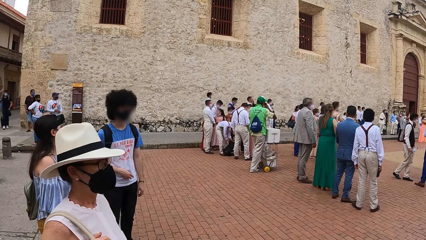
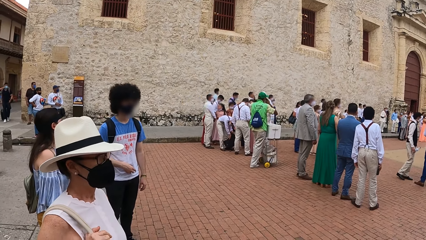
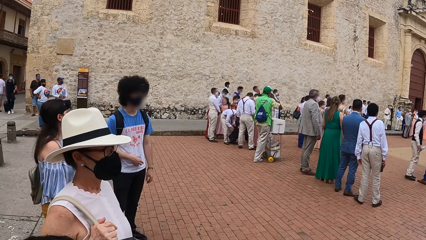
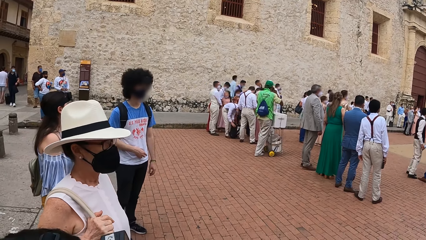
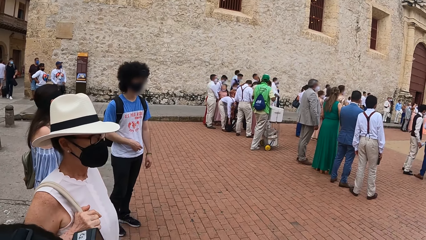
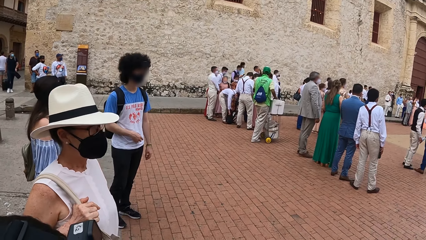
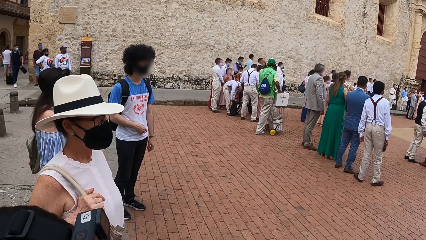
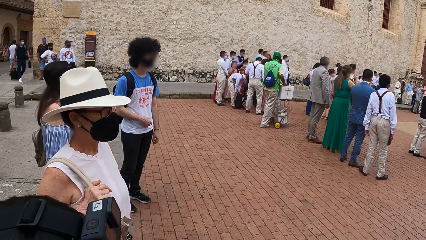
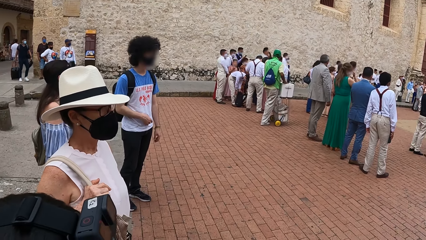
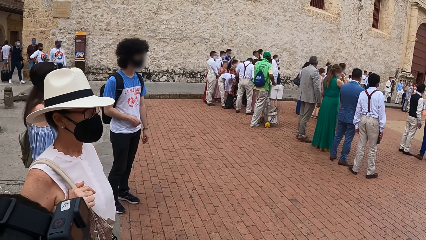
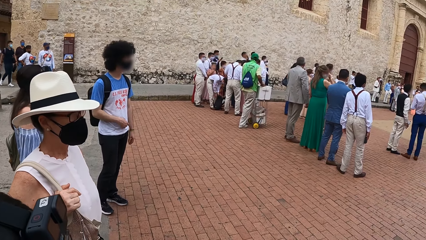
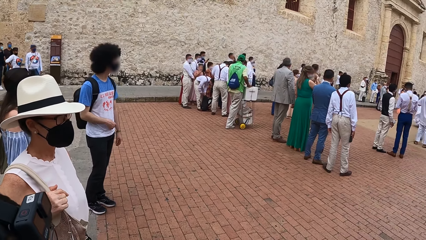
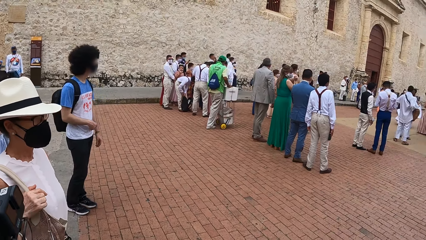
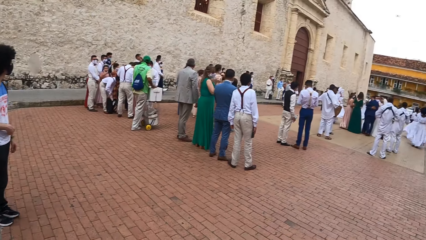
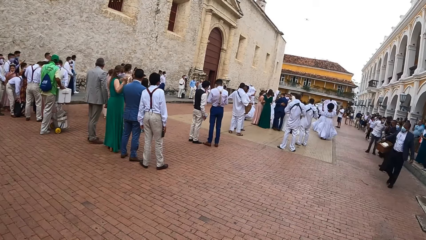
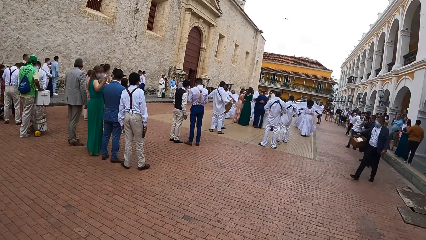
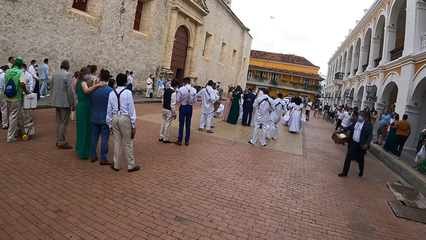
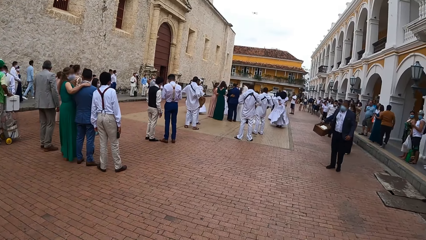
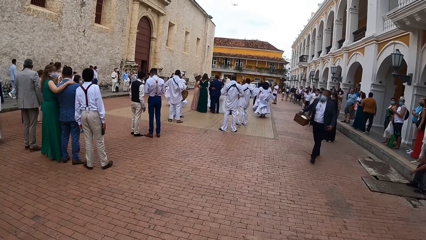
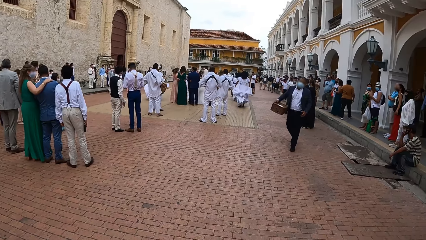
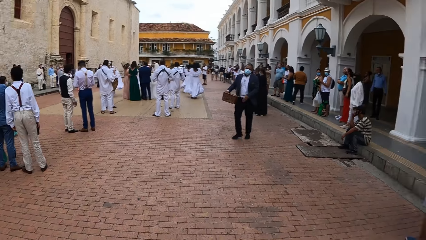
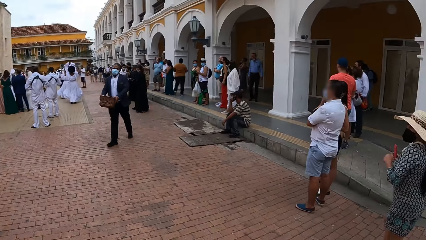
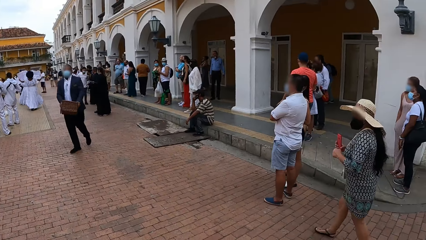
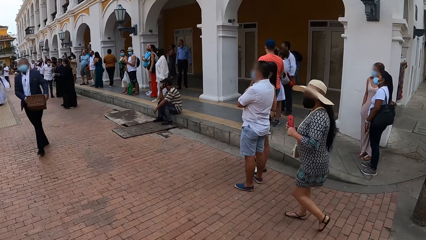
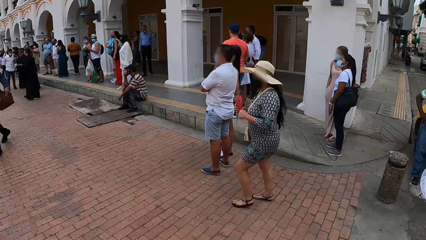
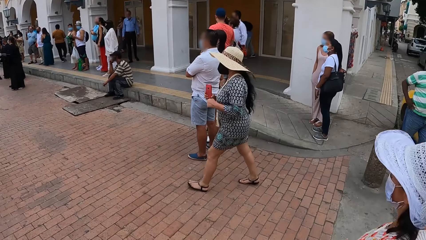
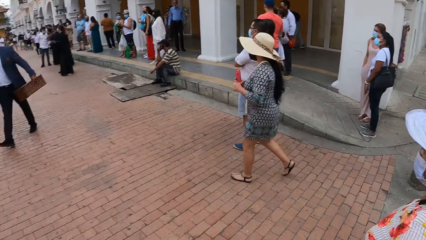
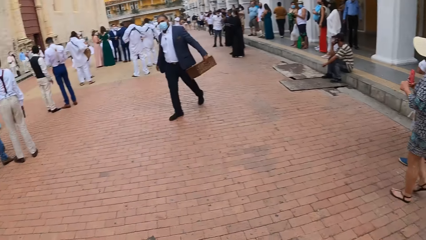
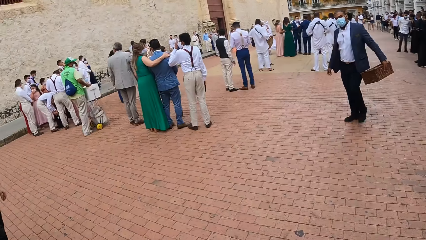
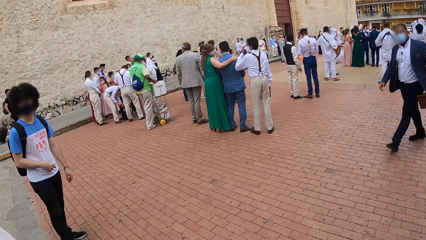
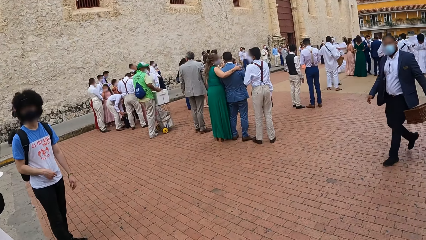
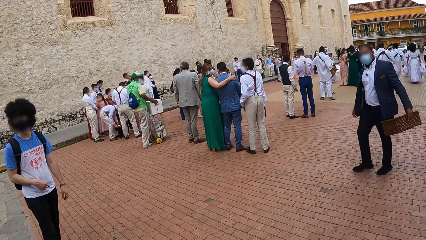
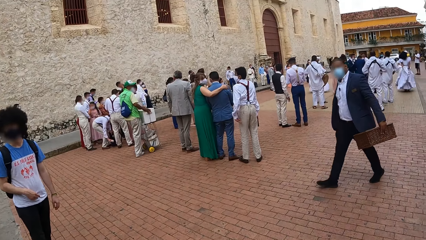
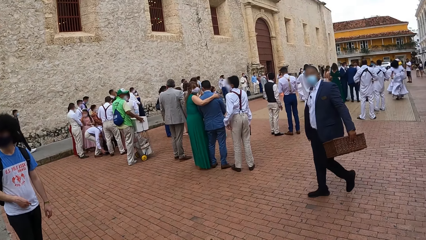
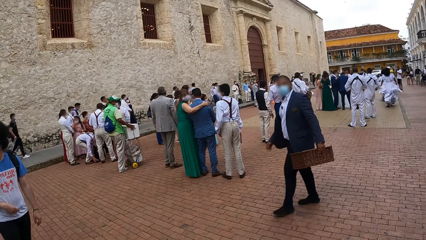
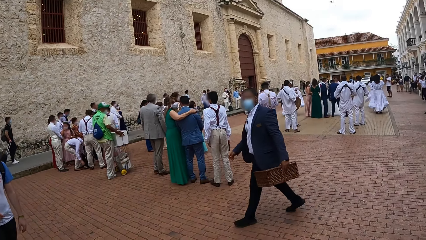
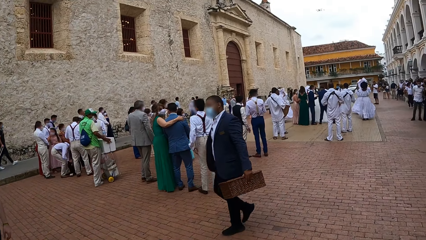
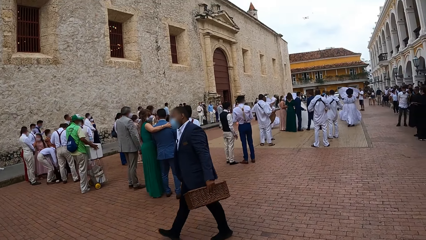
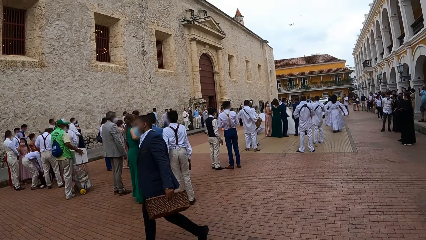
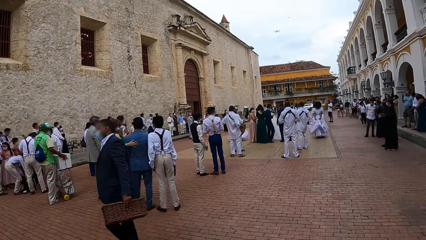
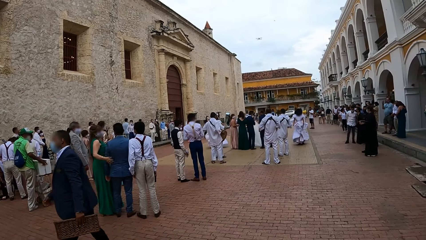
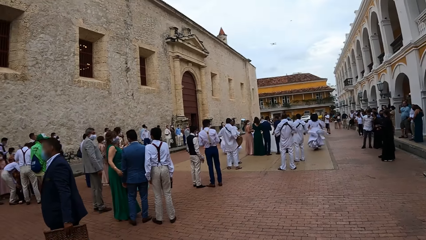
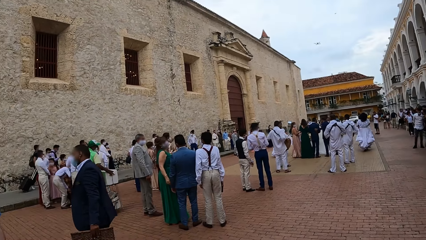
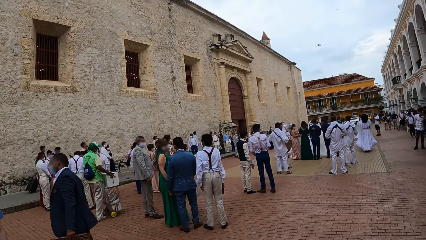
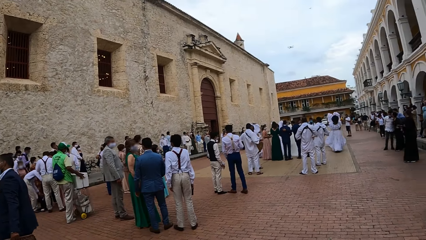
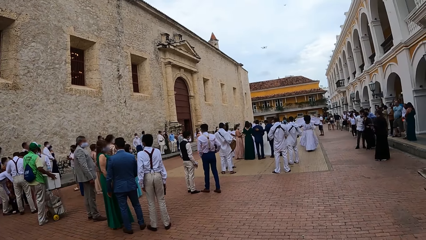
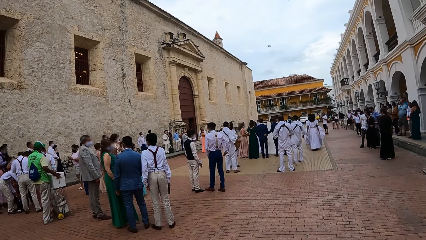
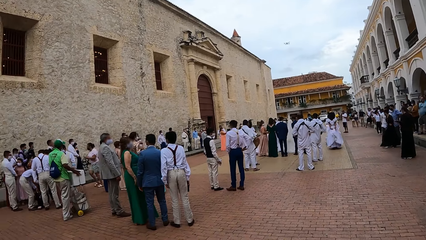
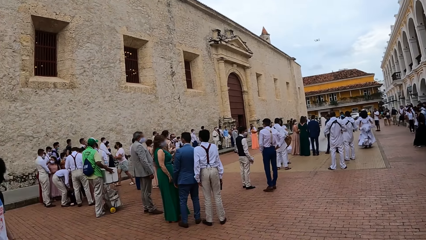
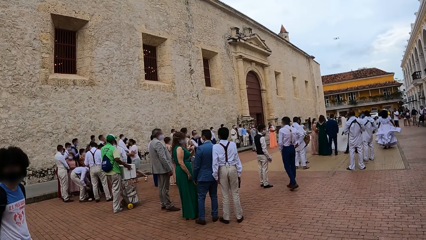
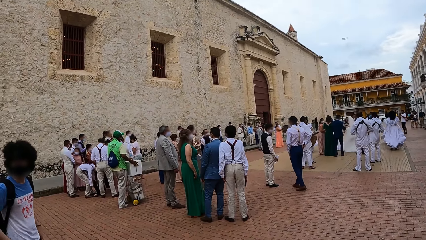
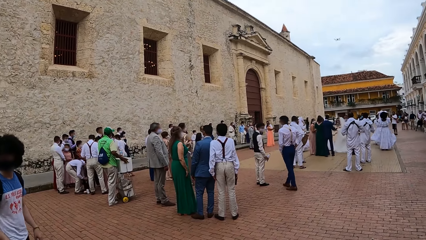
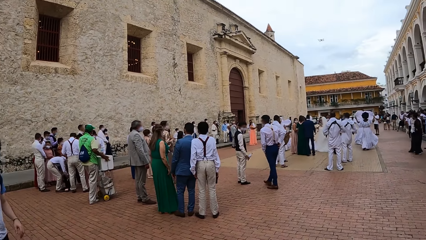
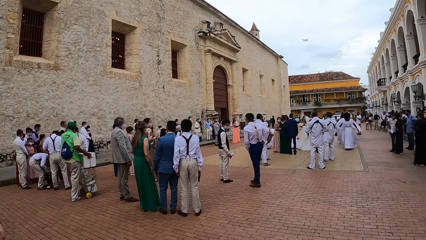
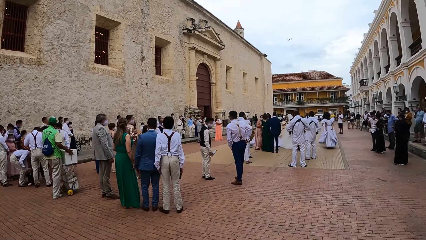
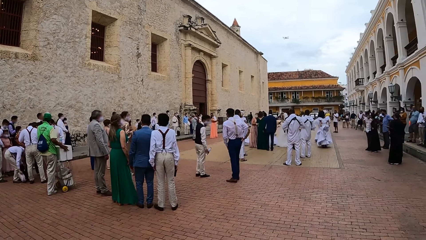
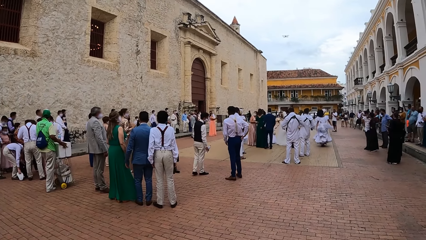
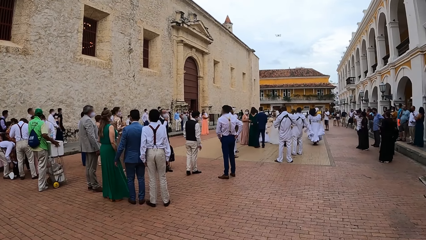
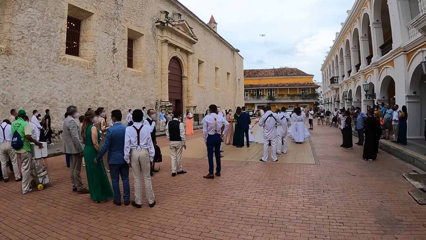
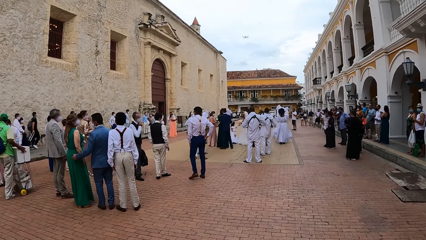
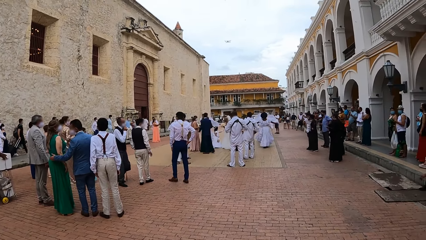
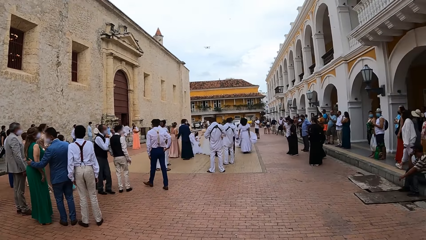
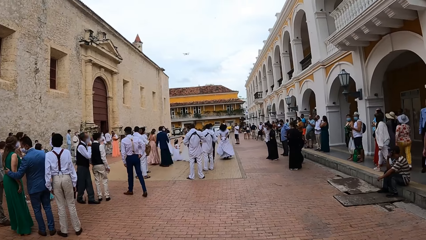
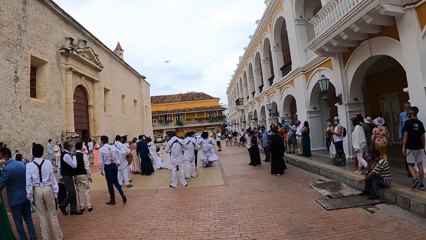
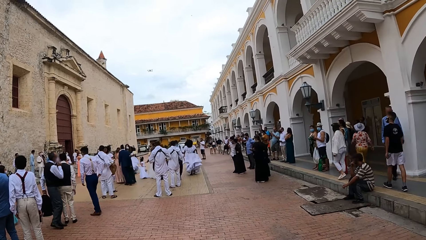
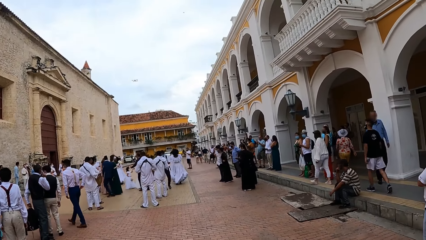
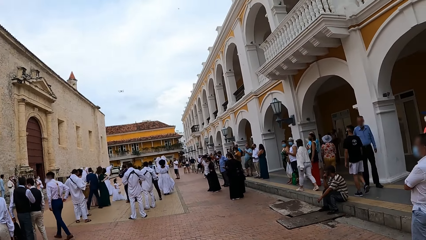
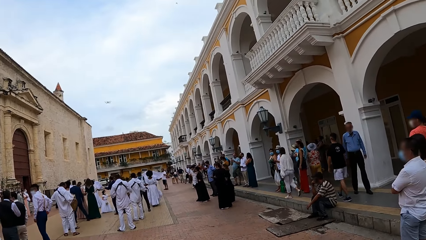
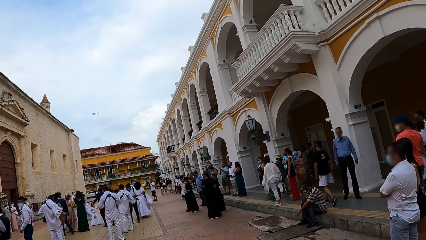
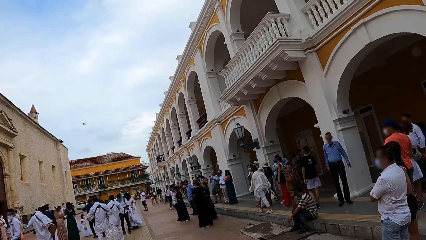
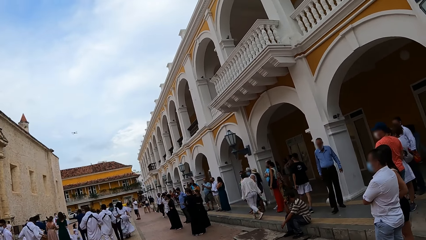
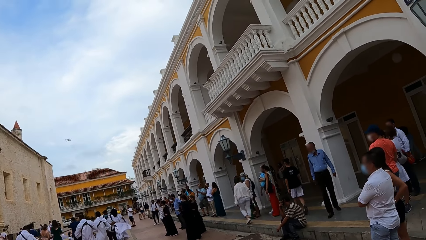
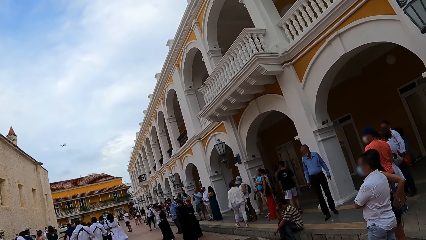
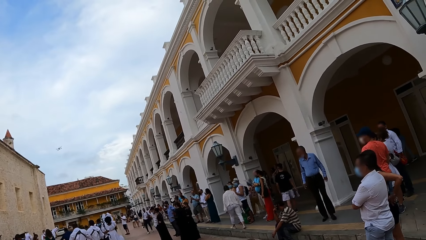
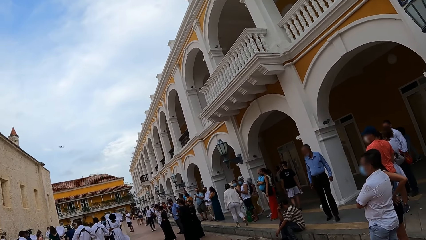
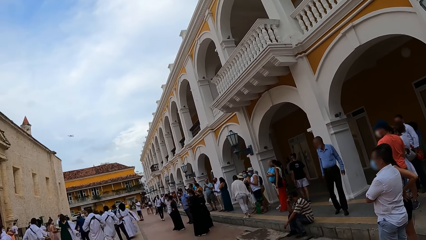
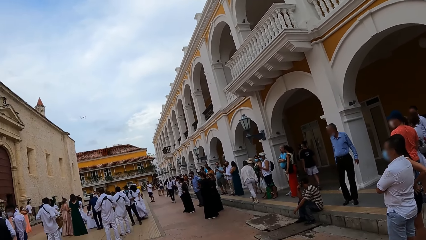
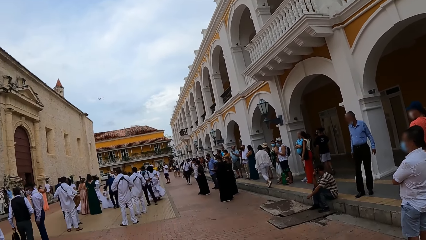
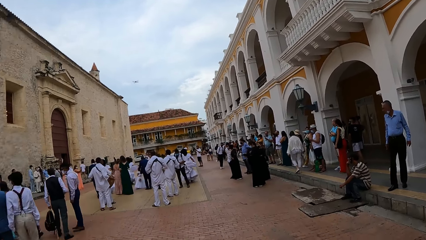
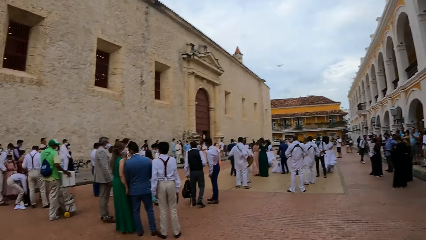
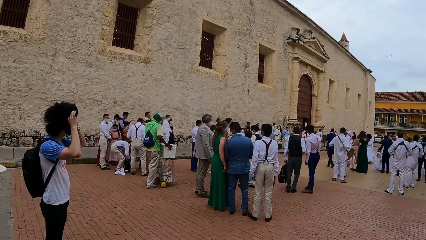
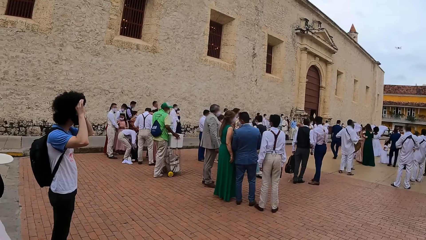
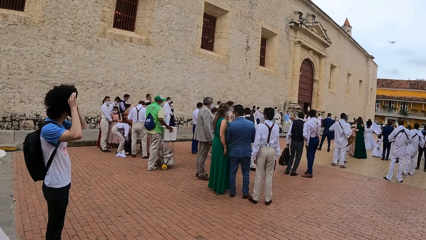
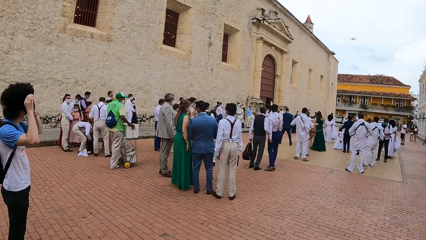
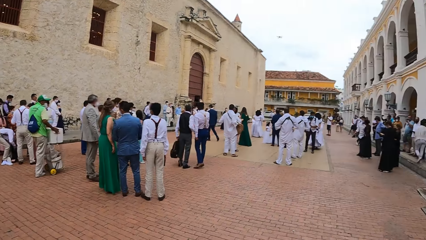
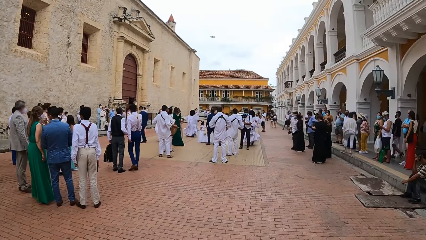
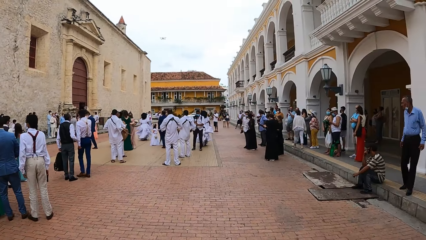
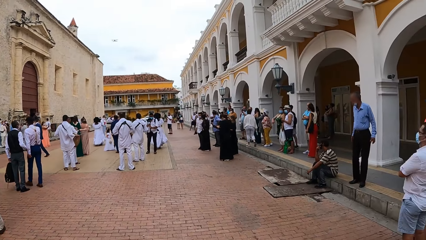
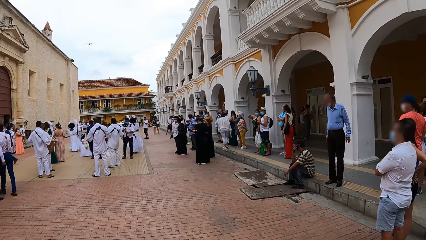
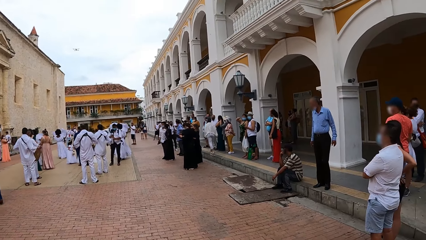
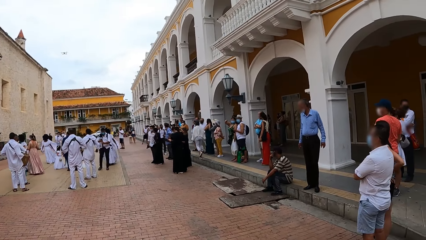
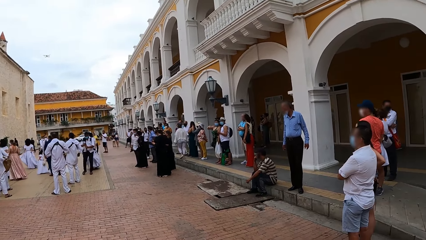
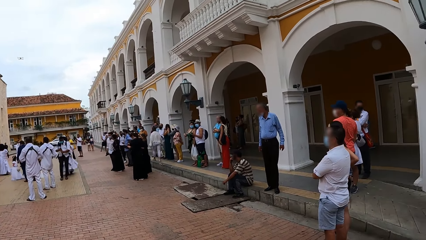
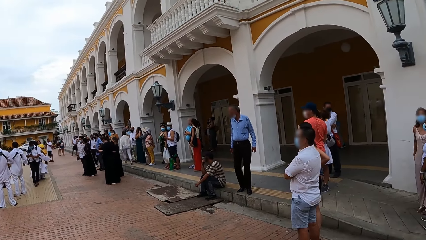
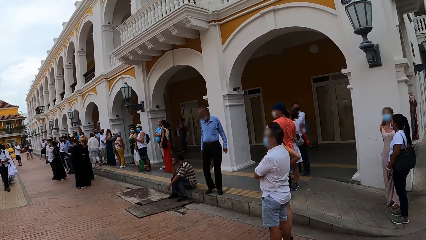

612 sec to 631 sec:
The camera wearer stares at the dancers. They look around.
